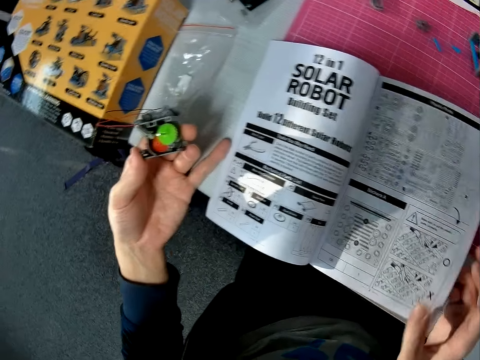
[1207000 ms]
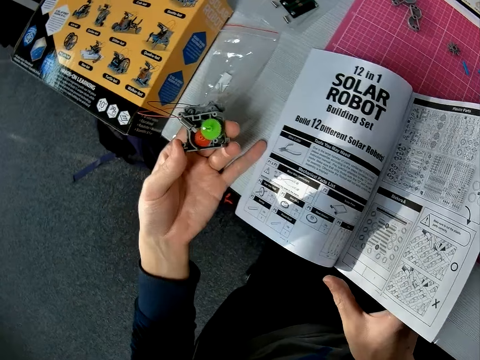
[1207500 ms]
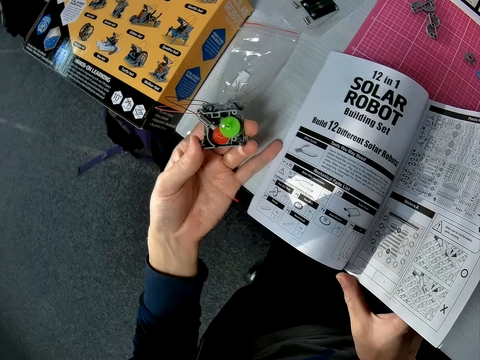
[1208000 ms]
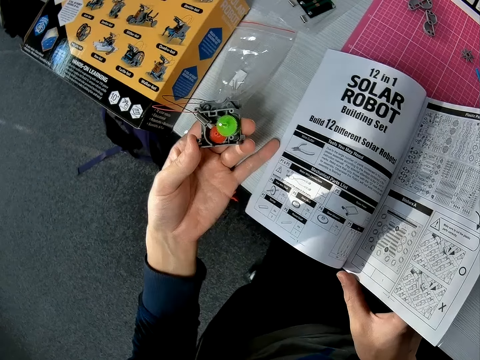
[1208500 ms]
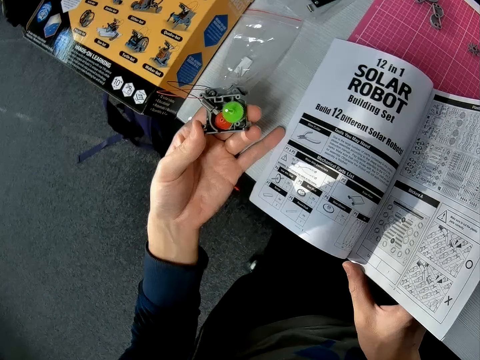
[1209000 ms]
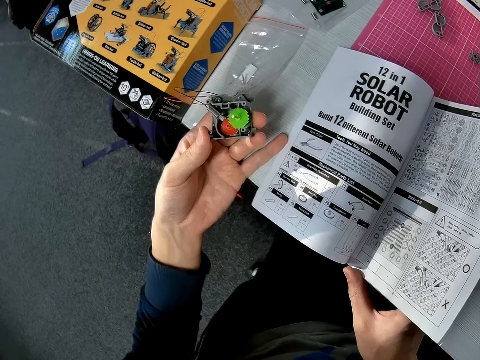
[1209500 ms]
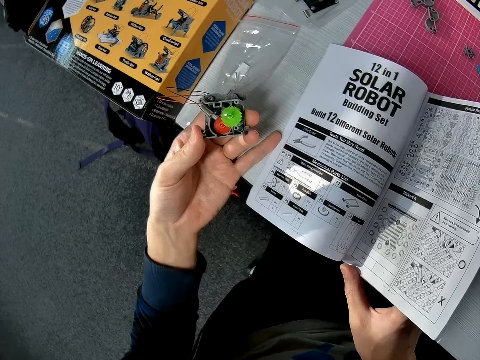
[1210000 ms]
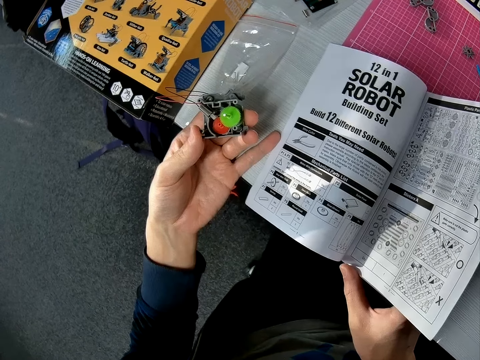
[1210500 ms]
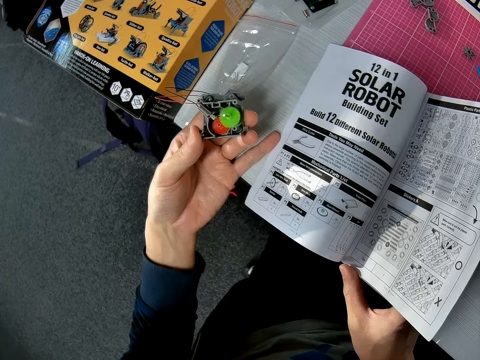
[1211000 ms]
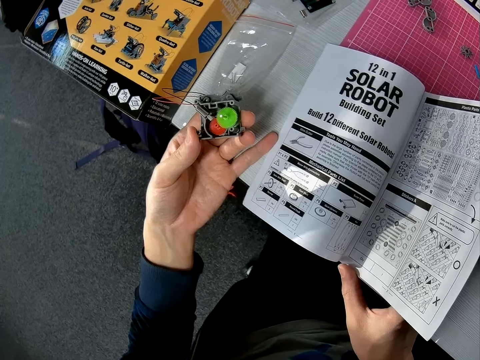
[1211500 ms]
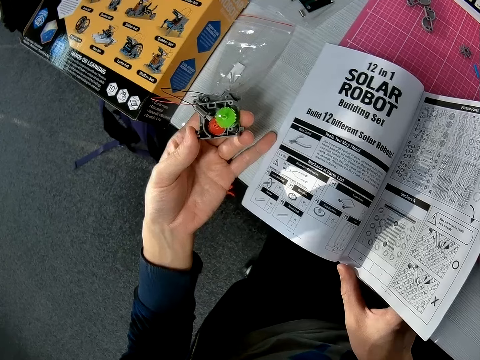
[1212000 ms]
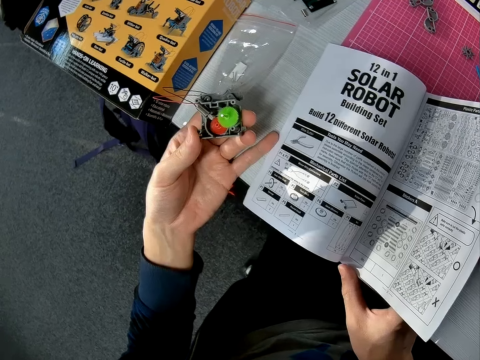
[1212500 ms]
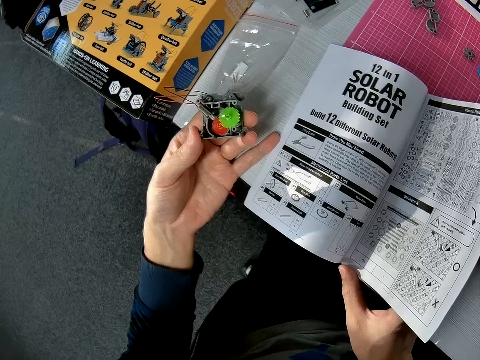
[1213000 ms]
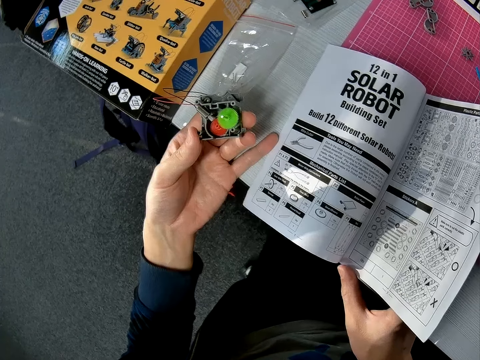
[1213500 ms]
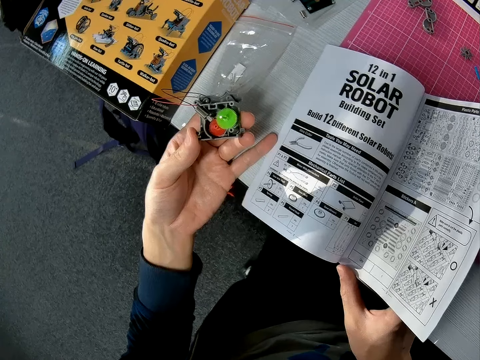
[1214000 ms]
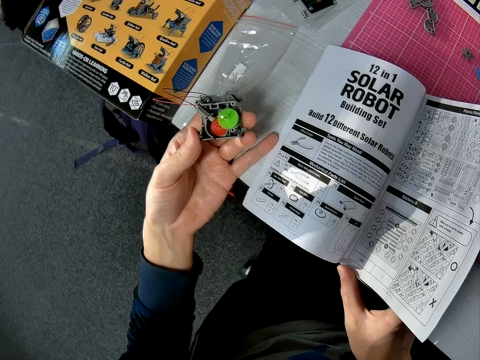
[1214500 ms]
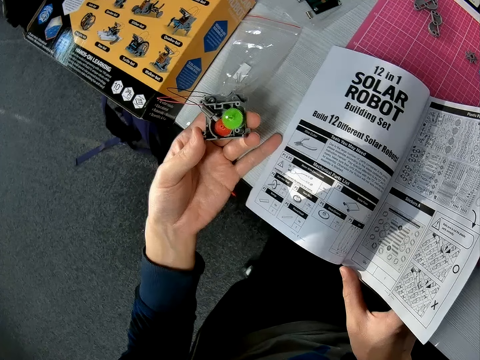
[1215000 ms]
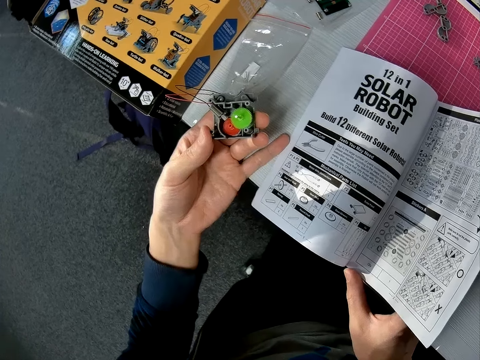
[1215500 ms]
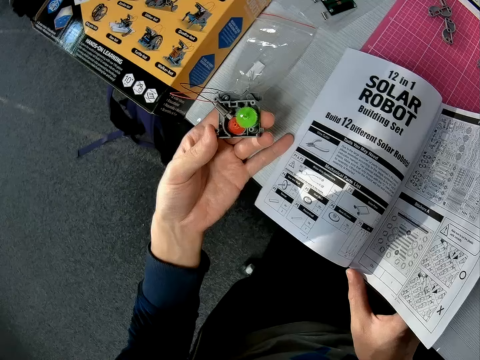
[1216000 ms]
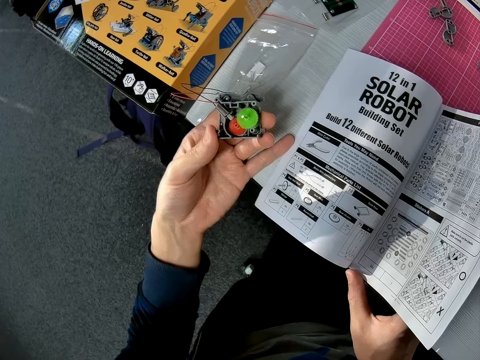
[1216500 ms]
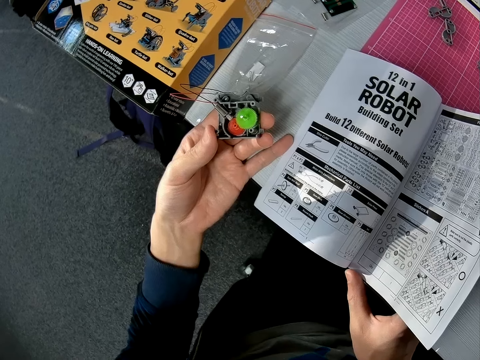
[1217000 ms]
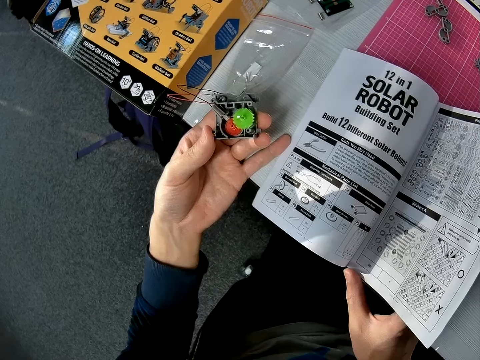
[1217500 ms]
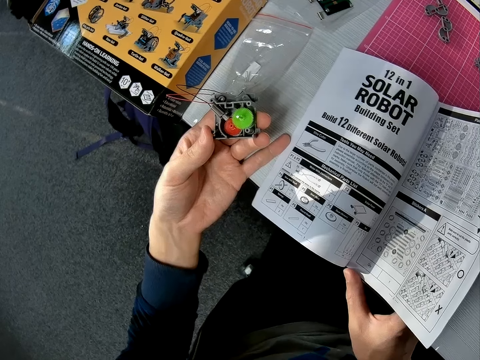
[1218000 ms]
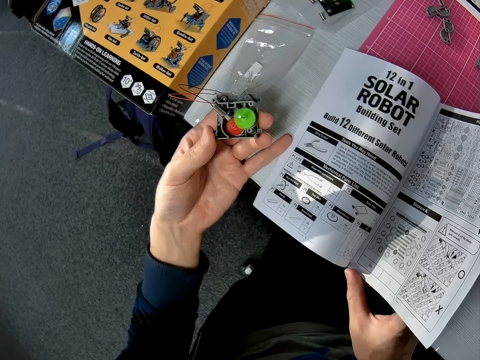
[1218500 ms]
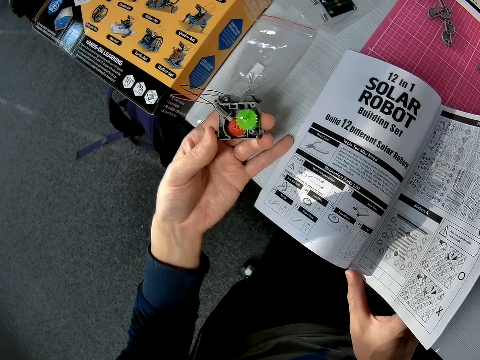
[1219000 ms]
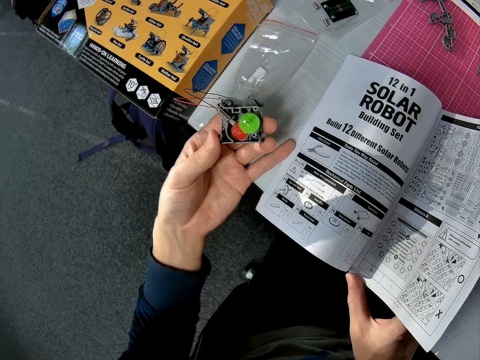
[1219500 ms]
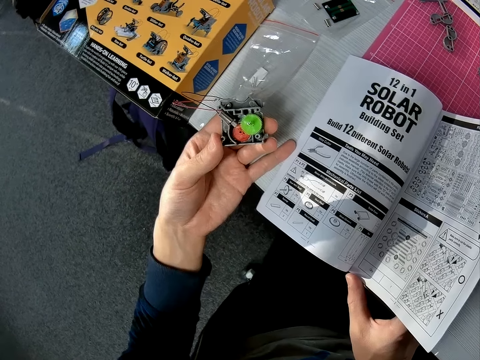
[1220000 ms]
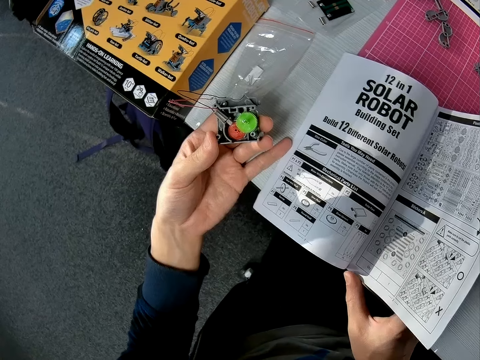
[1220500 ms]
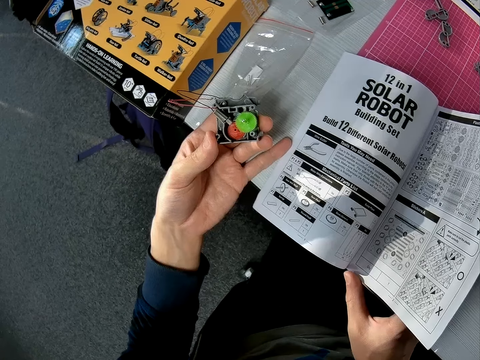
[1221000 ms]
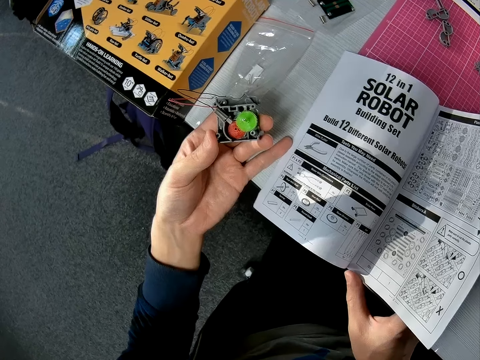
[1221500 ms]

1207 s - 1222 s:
The camera wearer holds a page.

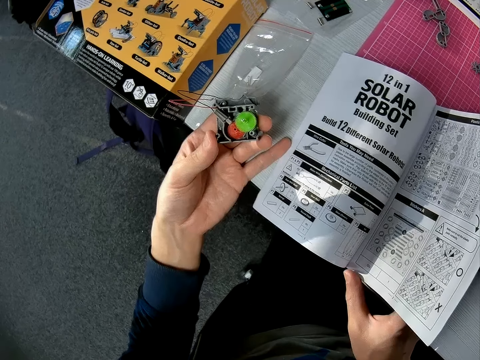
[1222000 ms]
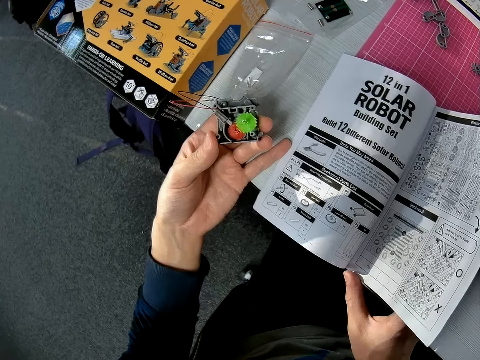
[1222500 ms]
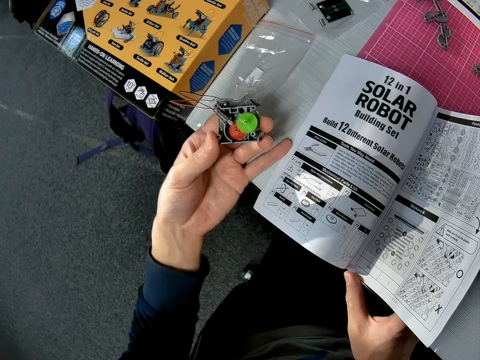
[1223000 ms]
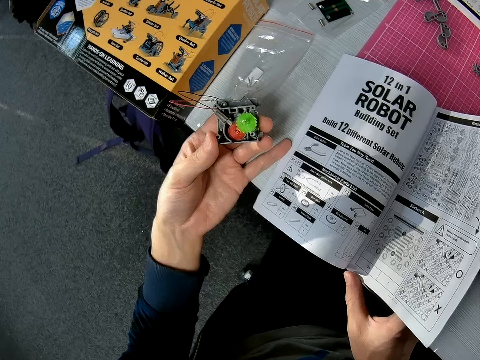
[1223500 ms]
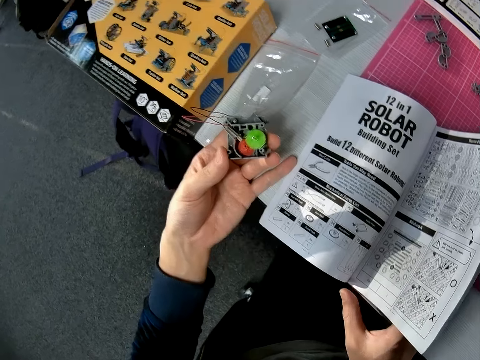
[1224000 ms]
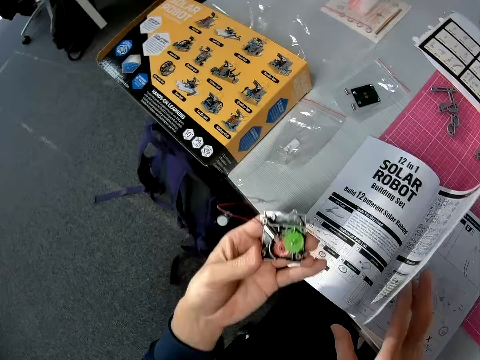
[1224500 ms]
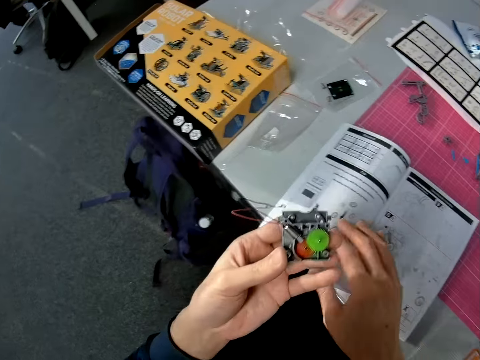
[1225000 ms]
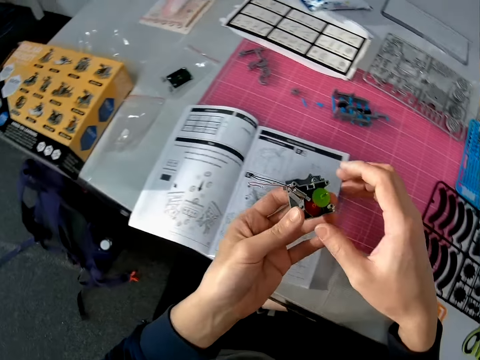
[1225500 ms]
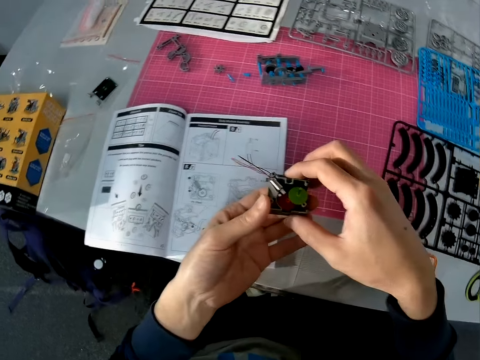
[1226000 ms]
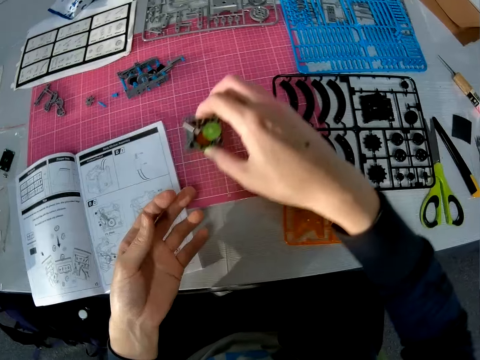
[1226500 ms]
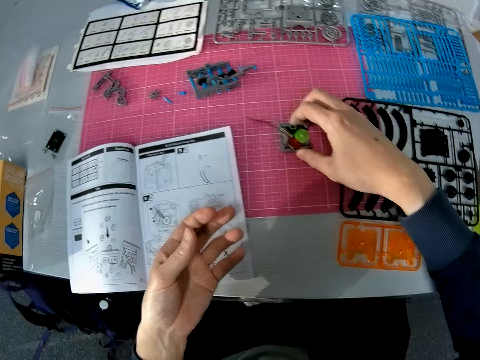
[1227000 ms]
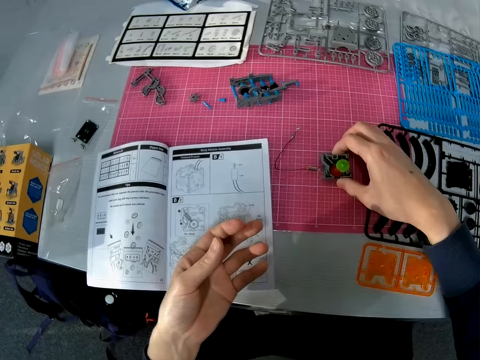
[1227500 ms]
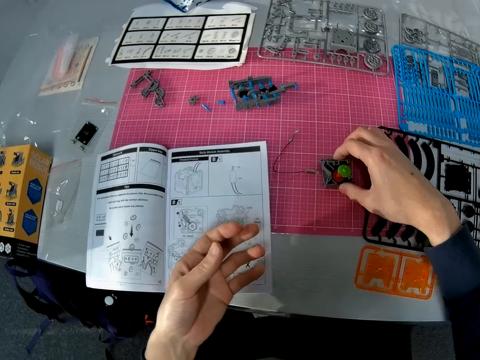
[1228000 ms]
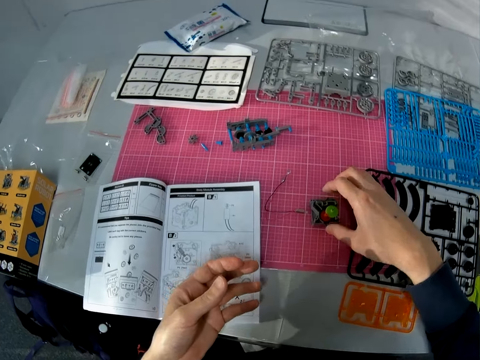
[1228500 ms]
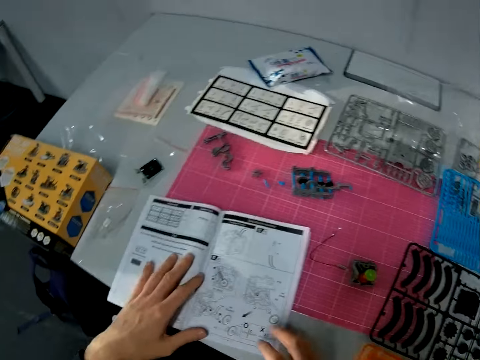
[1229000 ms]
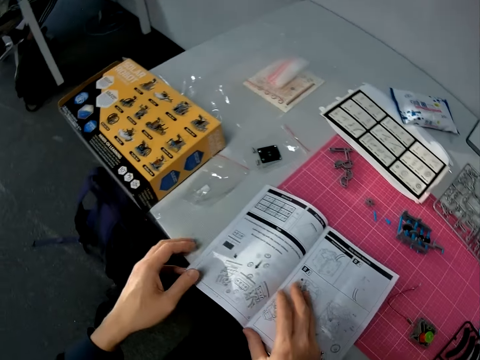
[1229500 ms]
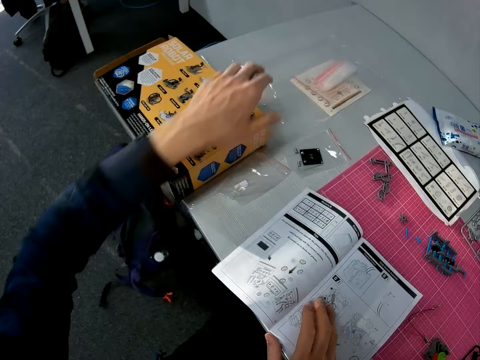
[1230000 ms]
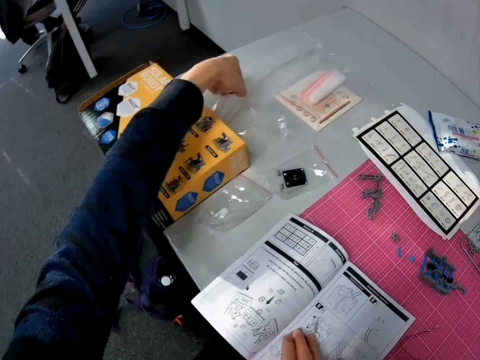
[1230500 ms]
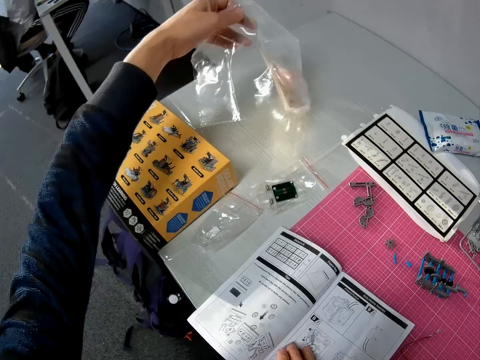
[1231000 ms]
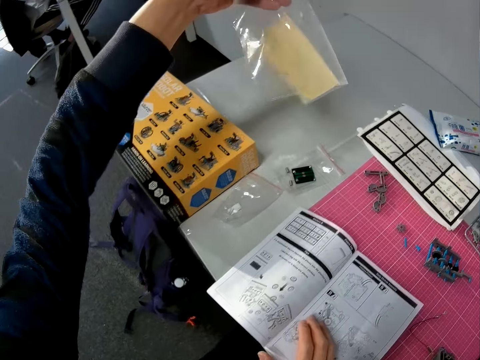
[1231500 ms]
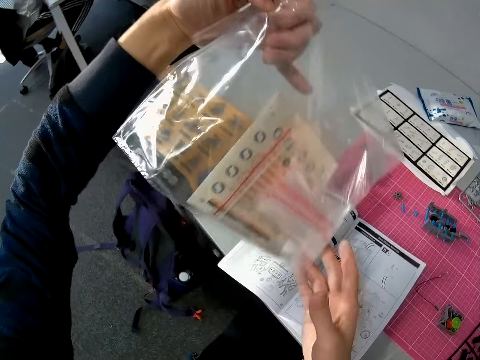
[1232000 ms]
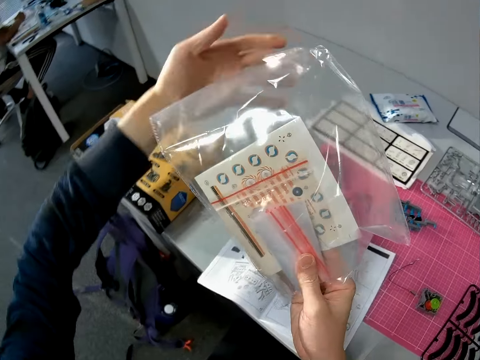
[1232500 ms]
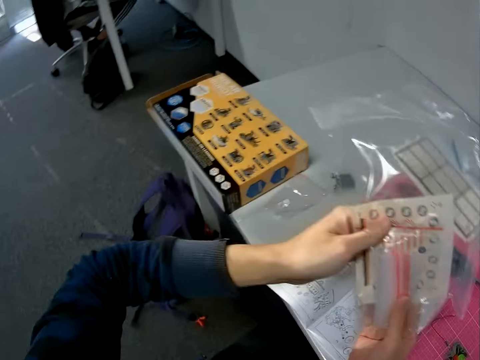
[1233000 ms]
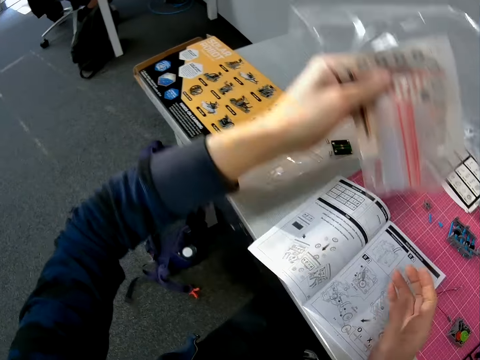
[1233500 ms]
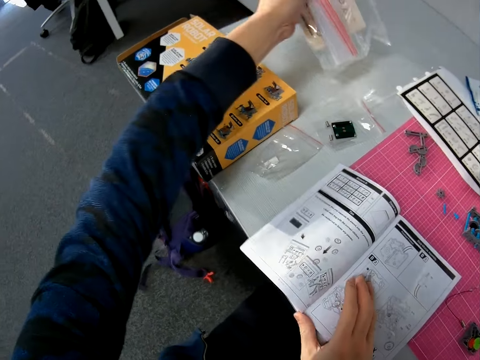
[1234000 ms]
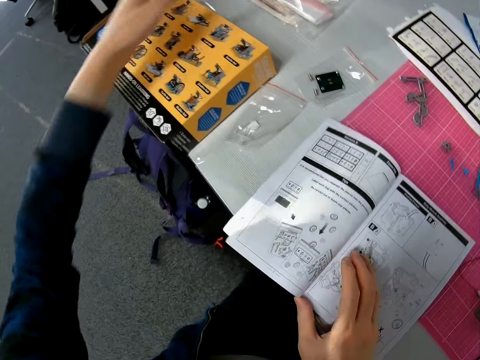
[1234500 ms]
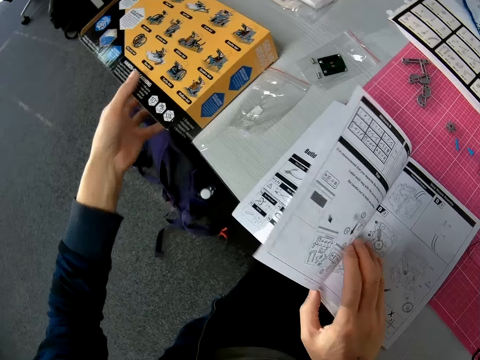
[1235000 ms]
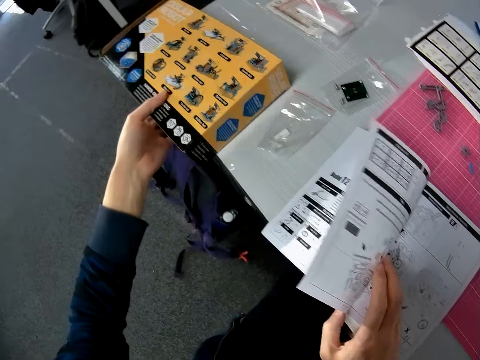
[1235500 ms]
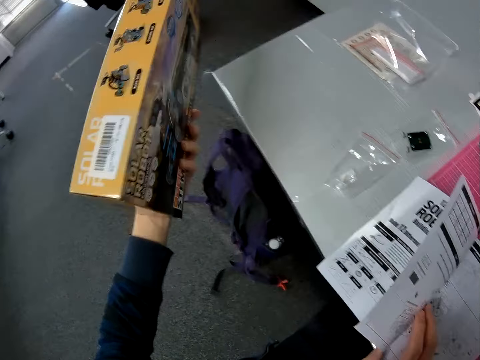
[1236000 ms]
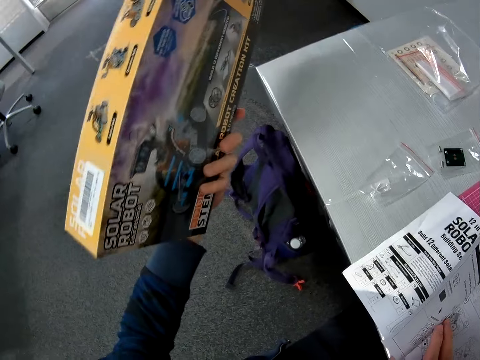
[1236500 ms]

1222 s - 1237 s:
The camera wearer removes a hand from the table. He flips the page. He passes the object in his left hand, the solar robot, to his right hand. He drops the object in his right hand on the table. He places both hands on the book or manual. He removes a hand from the manual. He picks a nylon or plastic bag of objects from the table with his left hand. He removes a hand from the manual. He holds the nylon with both hands. He removes a hand from the plastic bag. He holds the plastic bag. He removes a hand from the plastic bag. He drops the nylon back on the table with his left hand. He places his right hand on the book. He changes the position of a carton on the table with his left hand. He opens the manual. He lifts a box.
